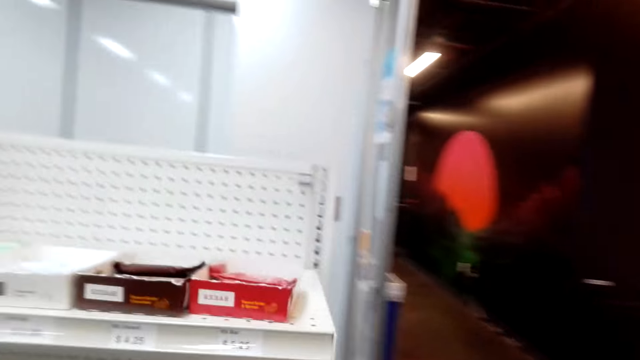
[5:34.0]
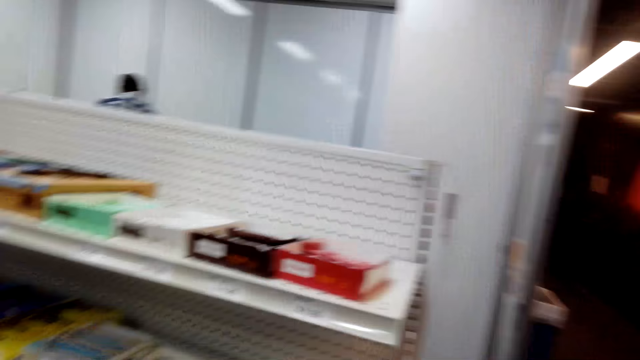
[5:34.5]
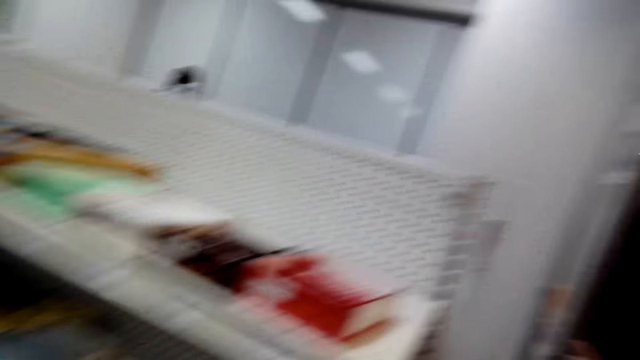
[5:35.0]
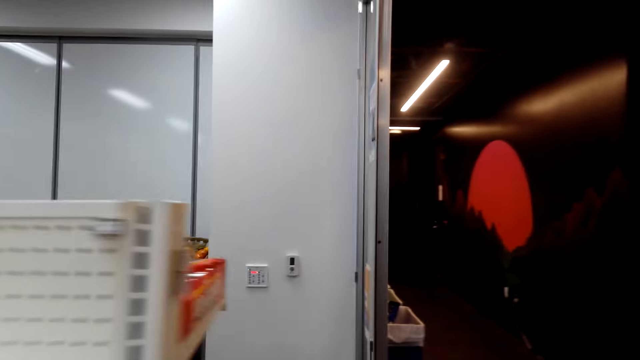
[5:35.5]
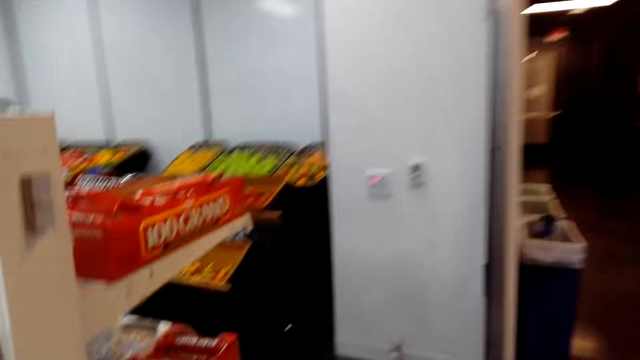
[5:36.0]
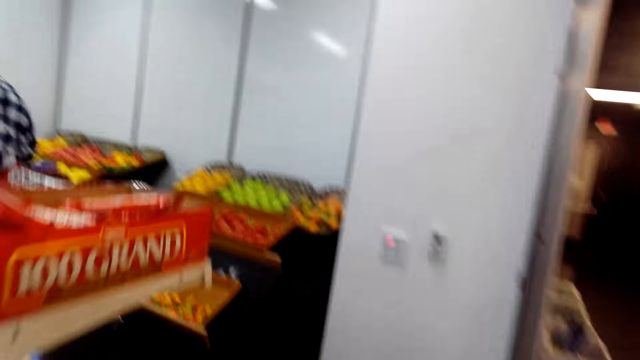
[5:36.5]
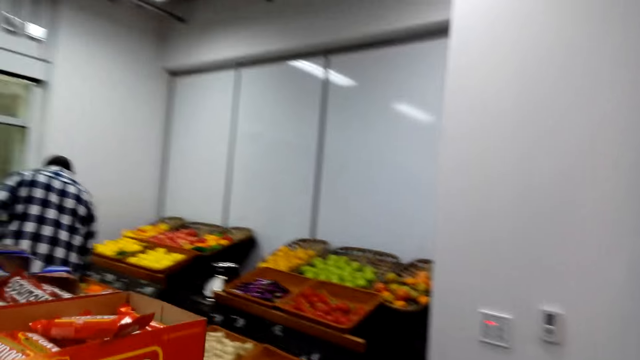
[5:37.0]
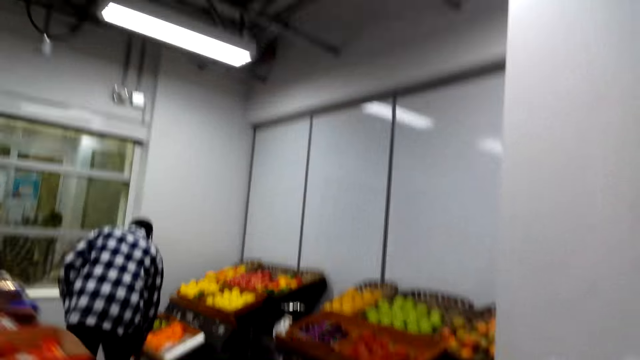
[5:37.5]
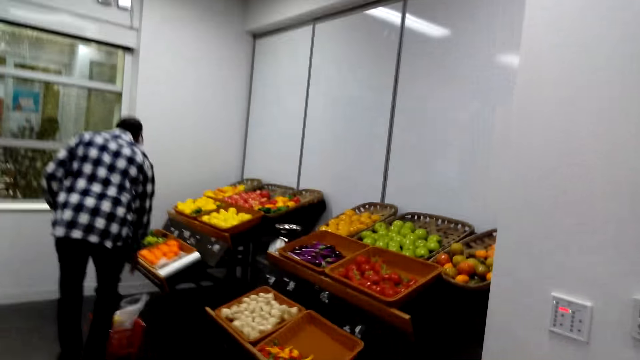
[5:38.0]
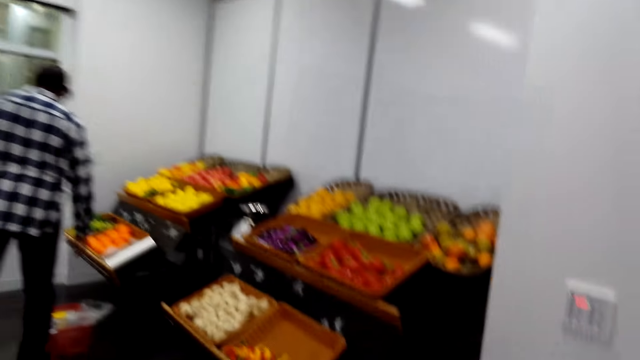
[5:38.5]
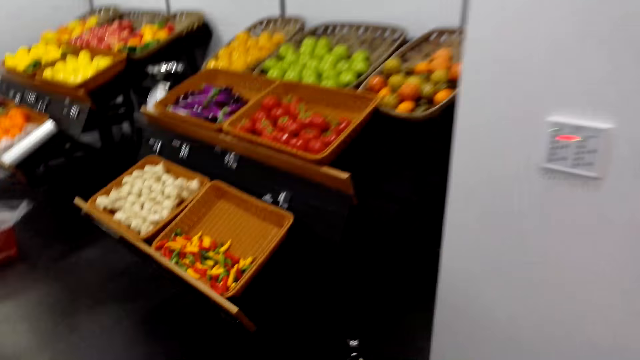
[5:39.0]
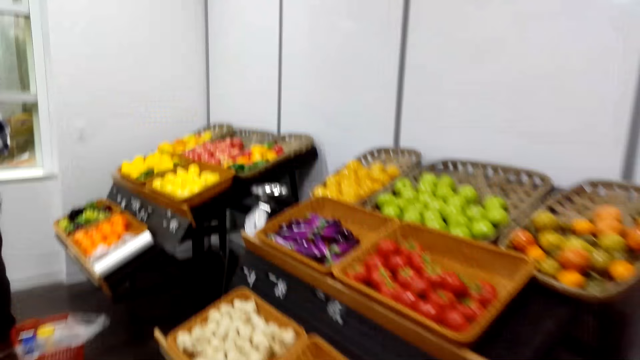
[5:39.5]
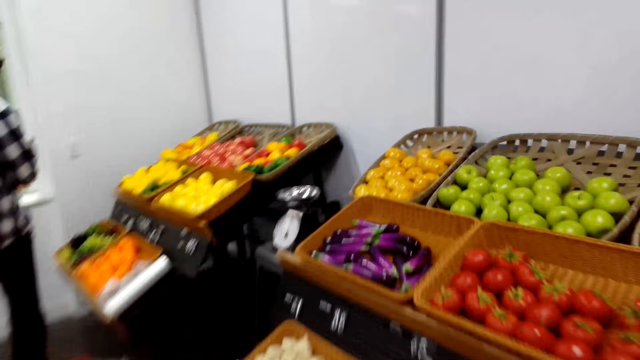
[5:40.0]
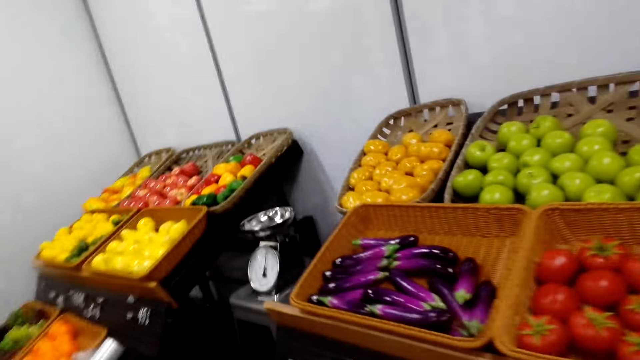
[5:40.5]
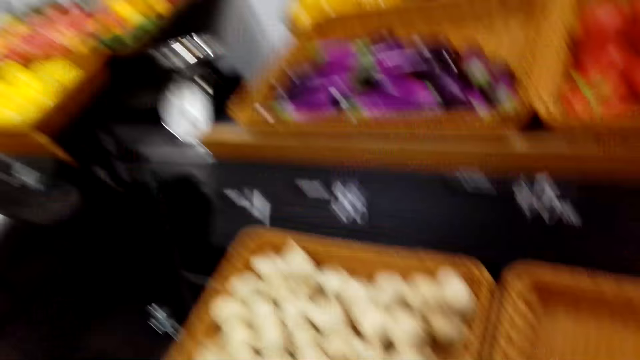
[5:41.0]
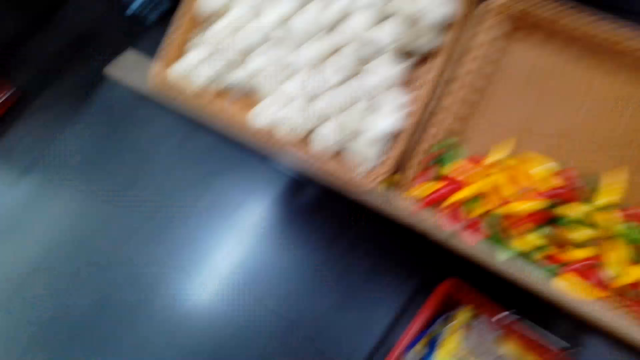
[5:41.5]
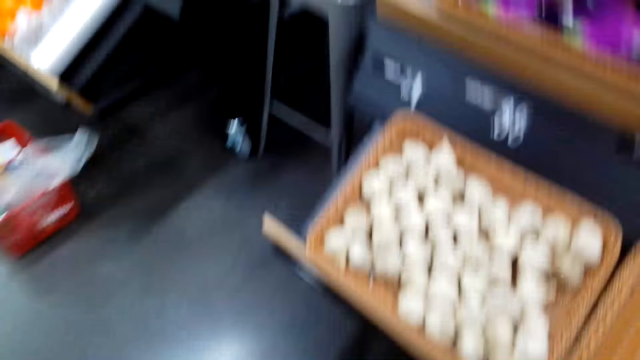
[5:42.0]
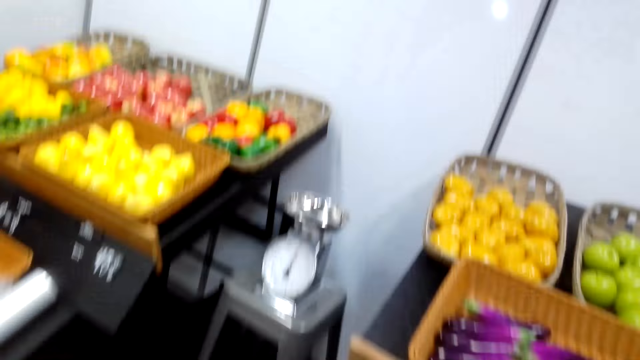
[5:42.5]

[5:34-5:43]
The camera wearer walks around the supermarket.

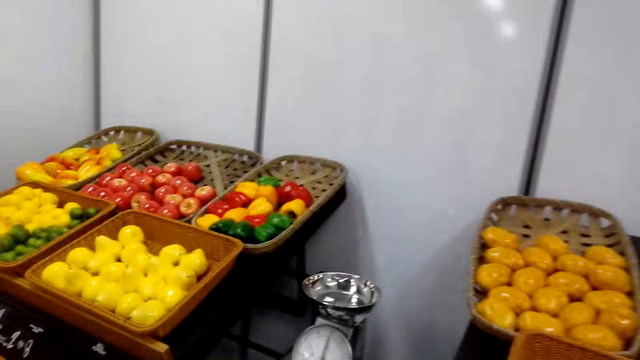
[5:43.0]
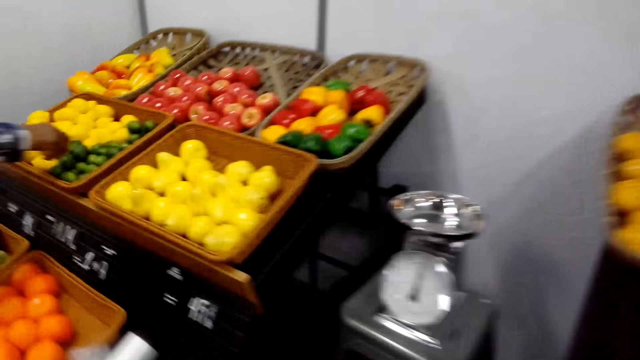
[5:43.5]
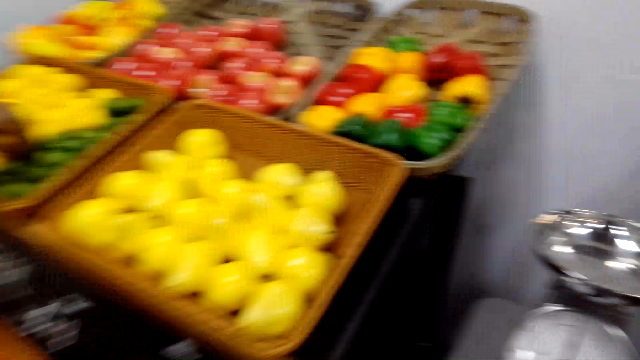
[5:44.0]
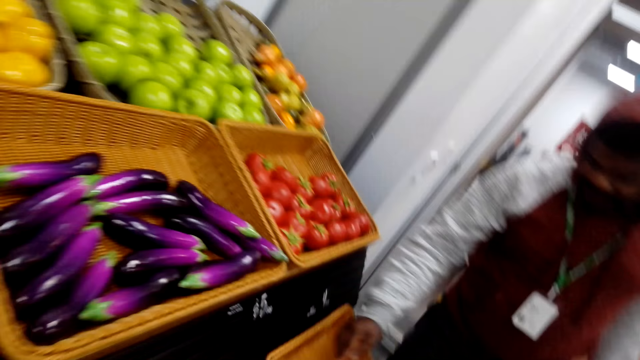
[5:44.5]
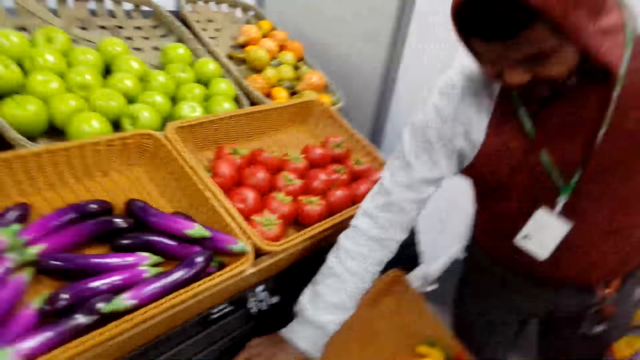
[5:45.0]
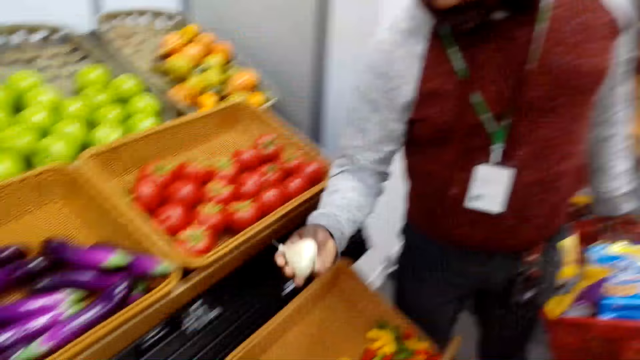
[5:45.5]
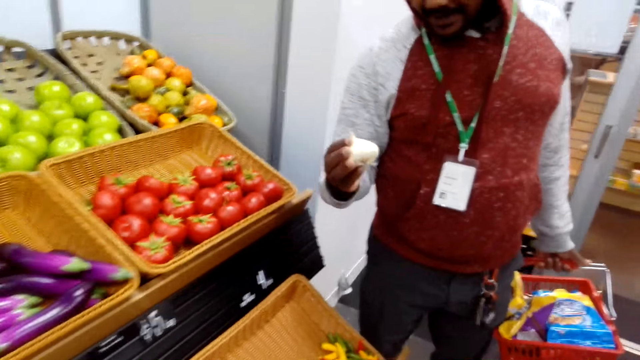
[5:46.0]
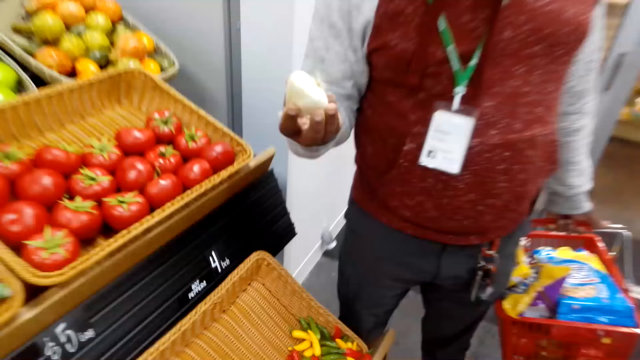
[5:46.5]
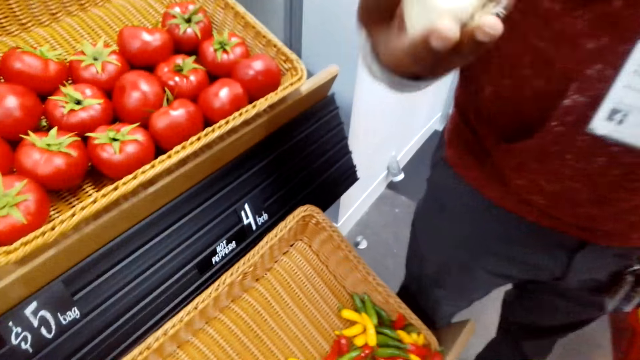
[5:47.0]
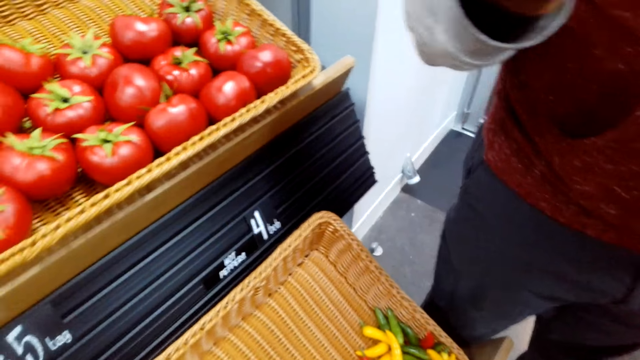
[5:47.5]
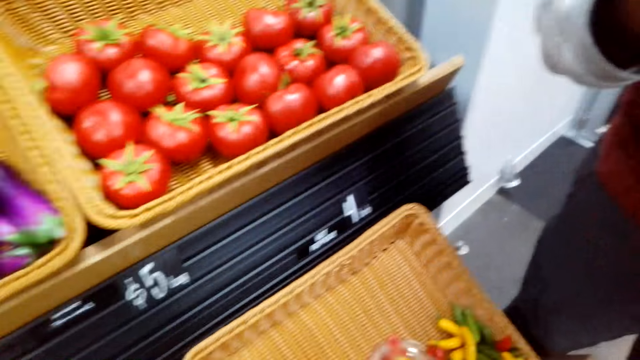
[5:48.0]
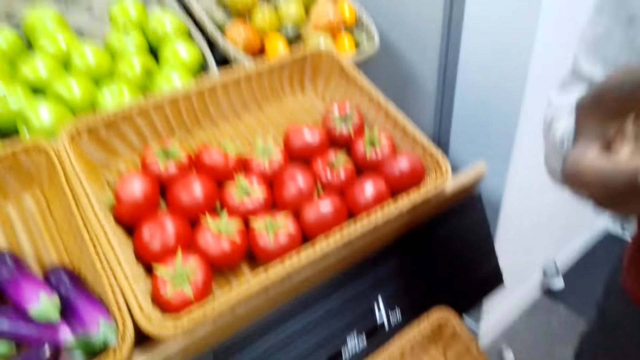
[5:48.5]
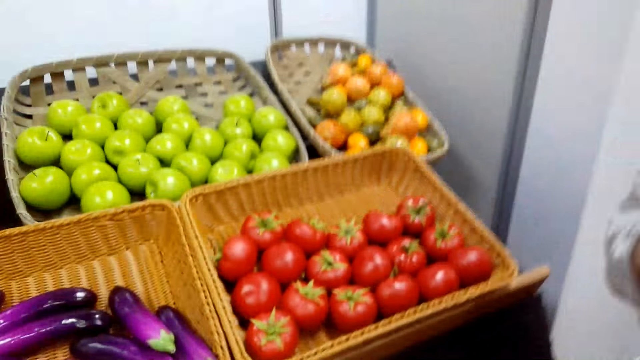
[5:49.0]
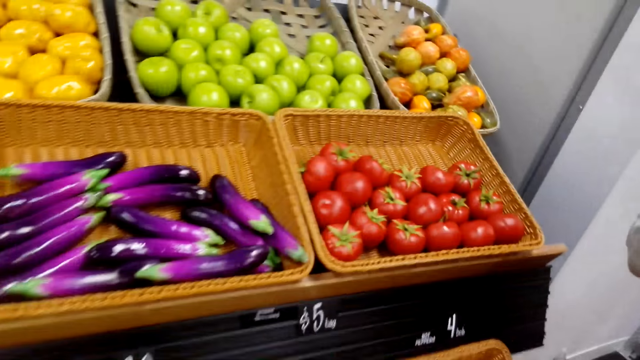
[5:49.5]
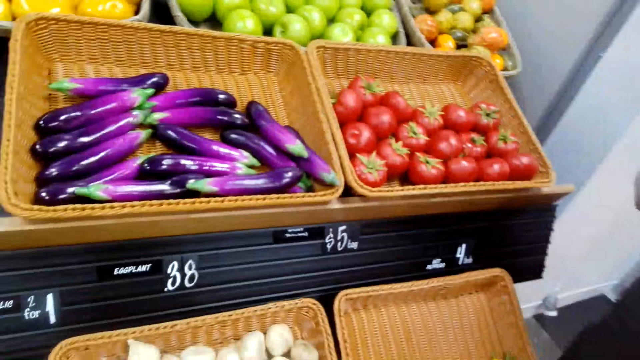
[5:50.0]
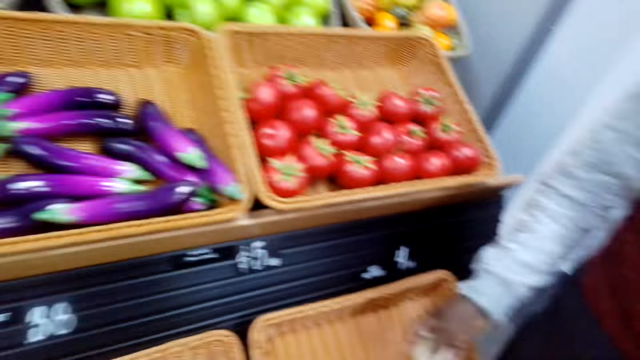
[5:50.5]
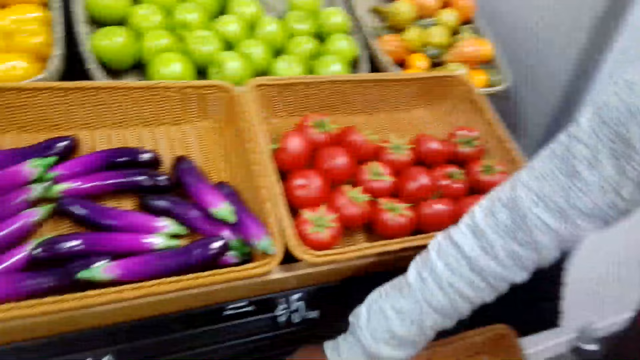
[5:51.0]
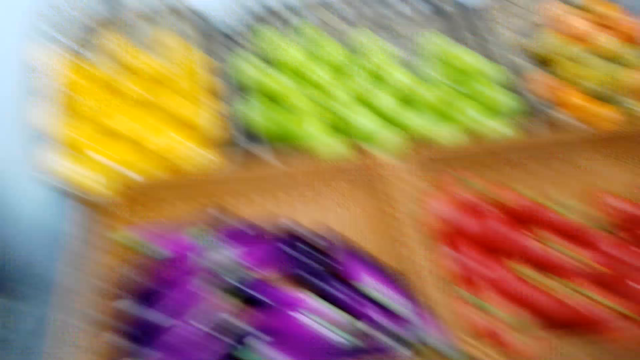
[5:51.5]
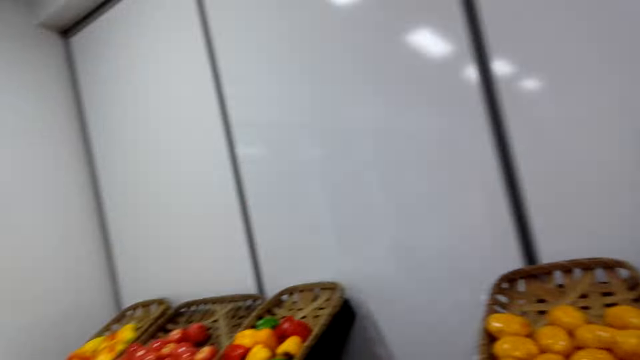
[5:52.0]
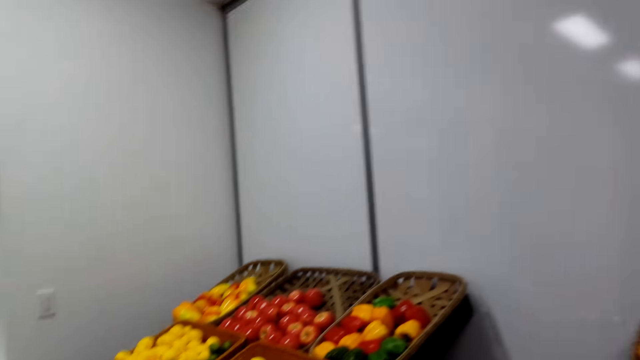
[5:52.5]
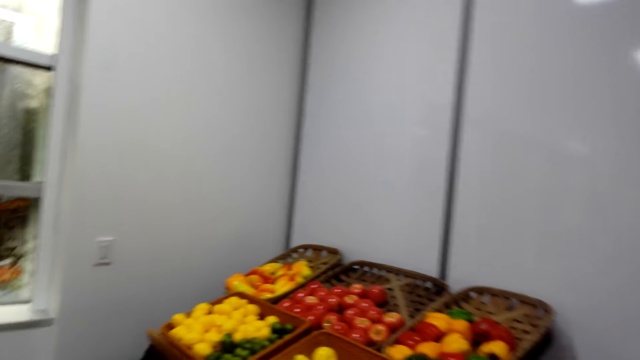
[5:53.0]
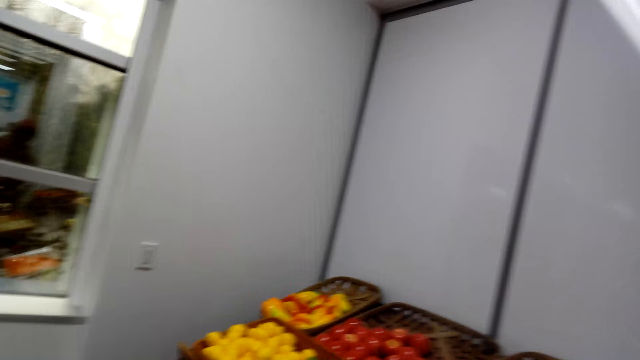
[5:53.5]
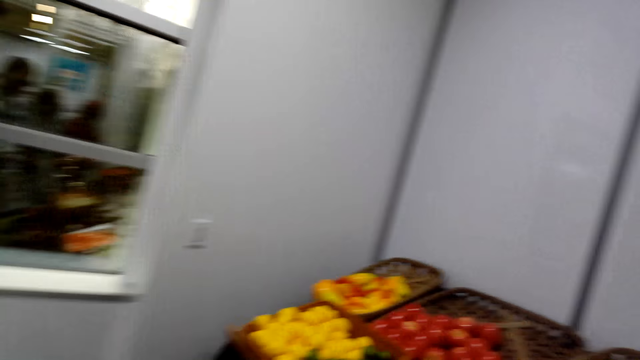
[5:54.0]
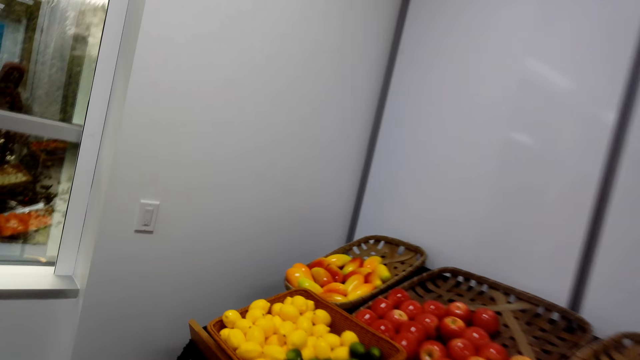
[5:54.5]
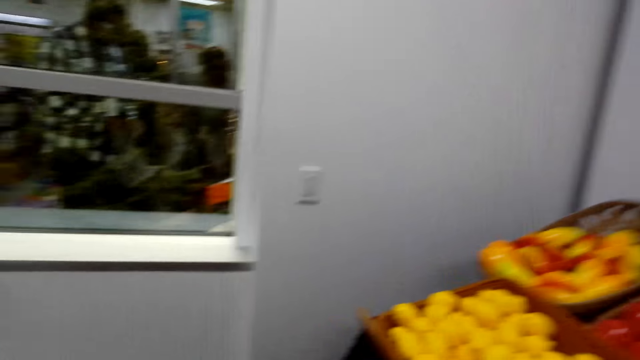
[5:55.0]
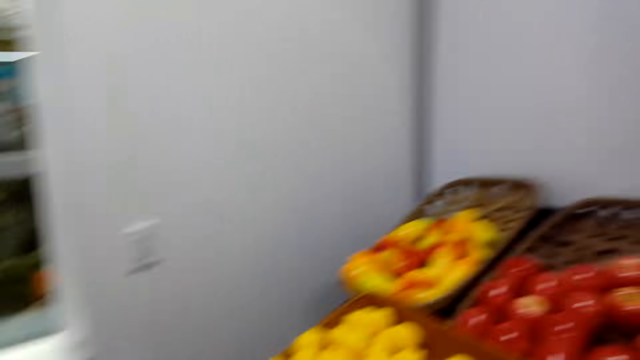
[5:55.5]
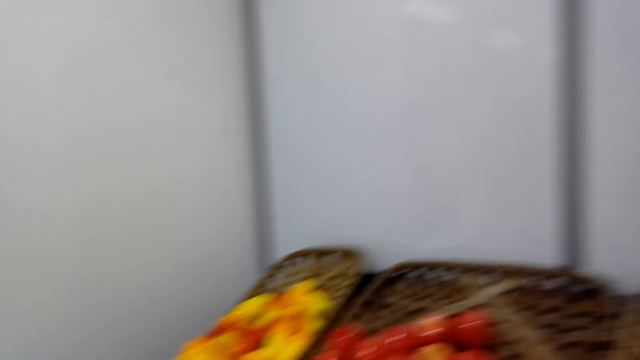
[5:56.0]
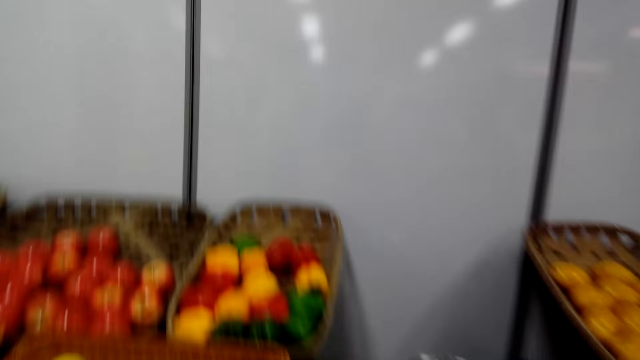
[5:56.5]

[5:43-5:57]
The camera wearer looks around the vegetables. A man picks up garlic. The man checks the garlic. The camera wearer converses with the man. They look around the vegetables. The man picks garlic. The camera wearer looks around the vegetables.
